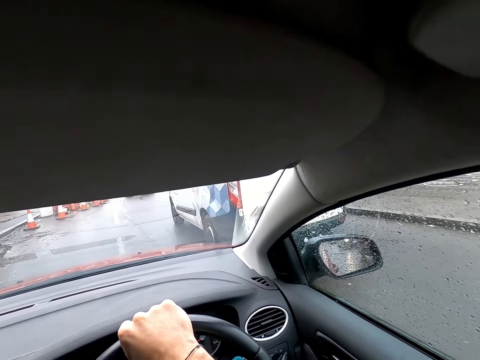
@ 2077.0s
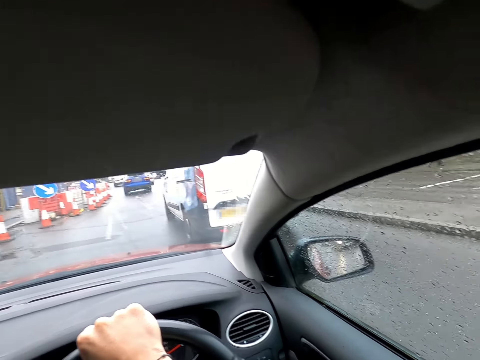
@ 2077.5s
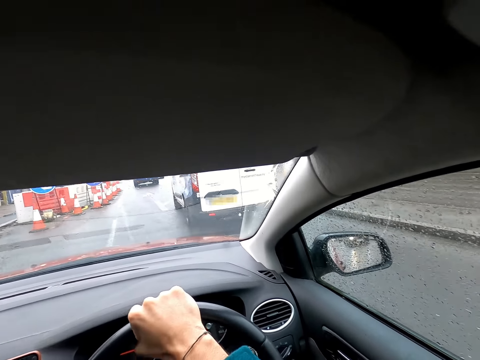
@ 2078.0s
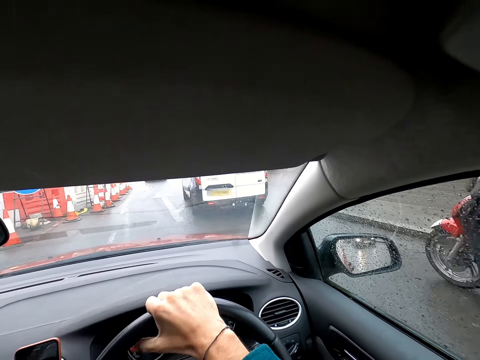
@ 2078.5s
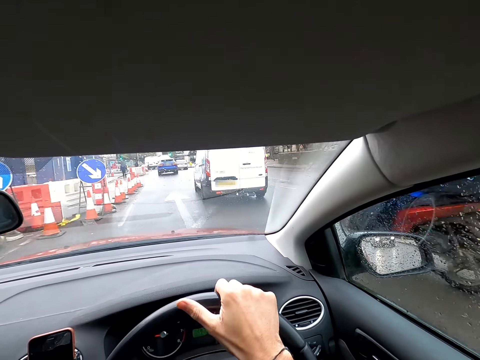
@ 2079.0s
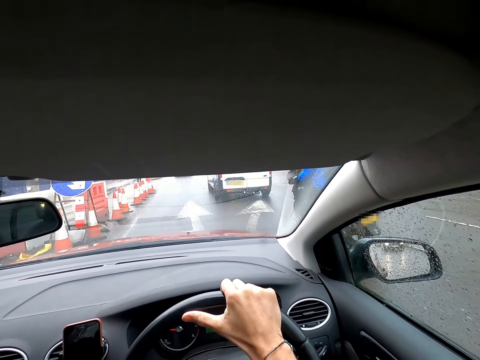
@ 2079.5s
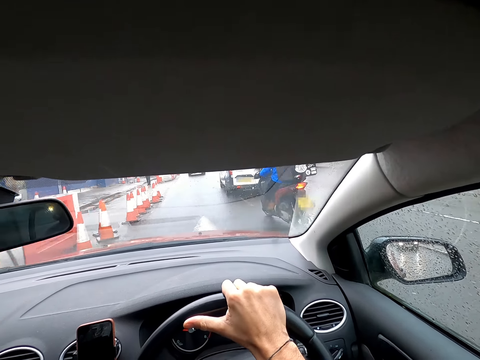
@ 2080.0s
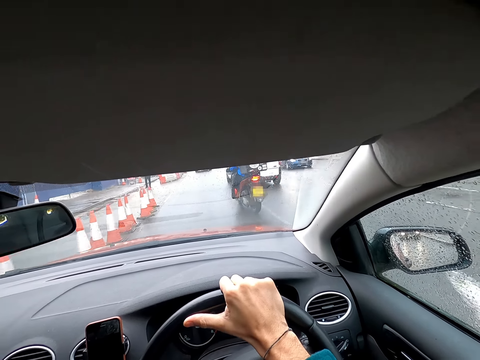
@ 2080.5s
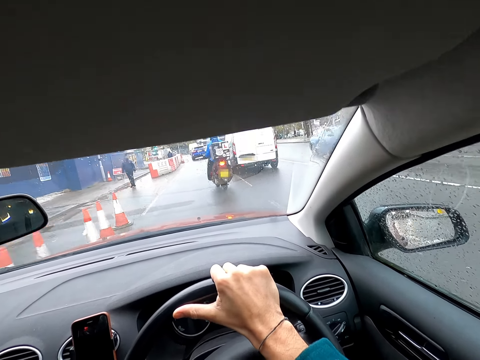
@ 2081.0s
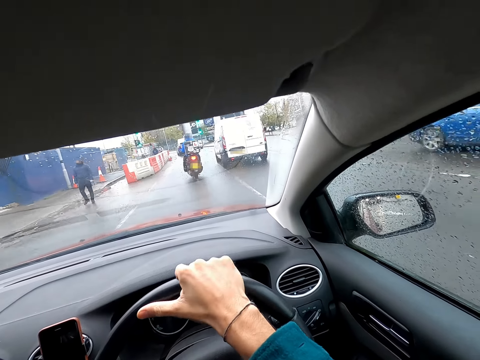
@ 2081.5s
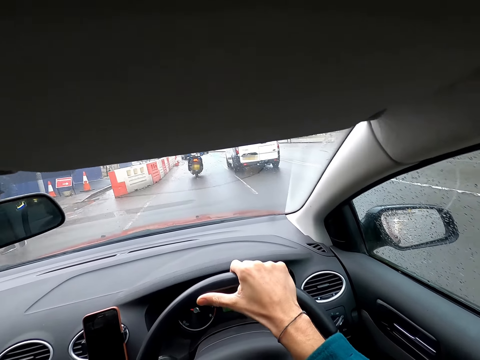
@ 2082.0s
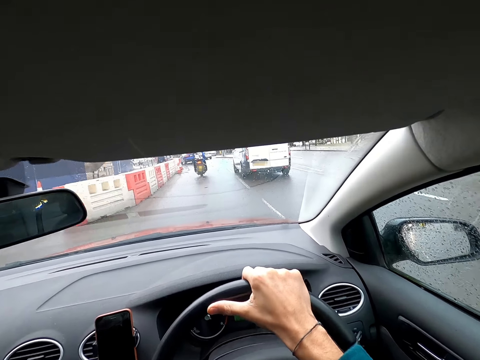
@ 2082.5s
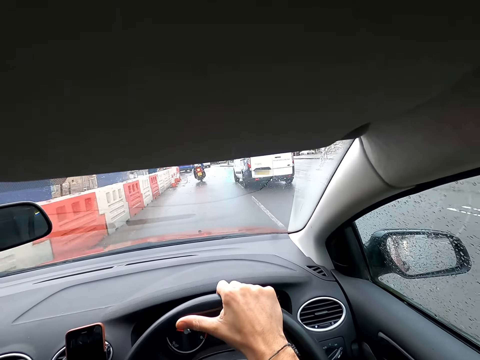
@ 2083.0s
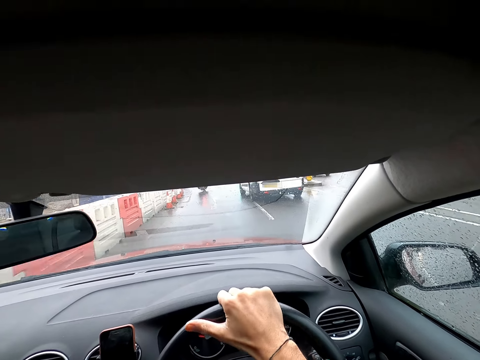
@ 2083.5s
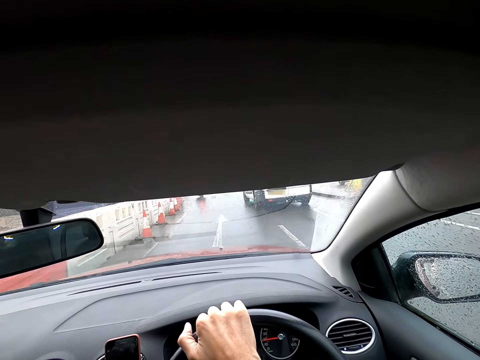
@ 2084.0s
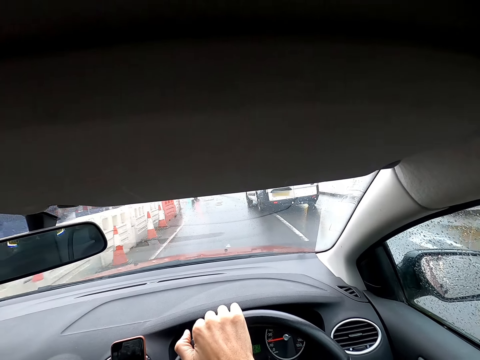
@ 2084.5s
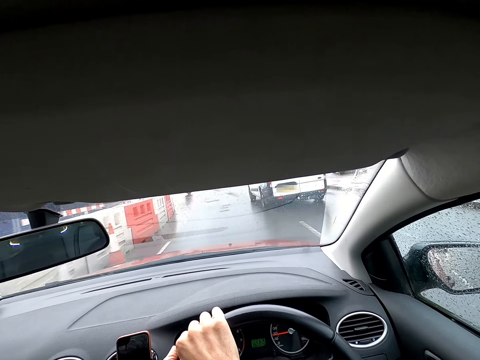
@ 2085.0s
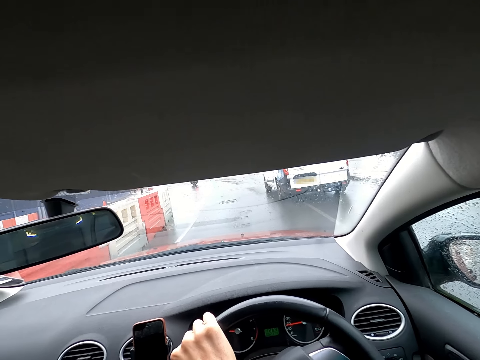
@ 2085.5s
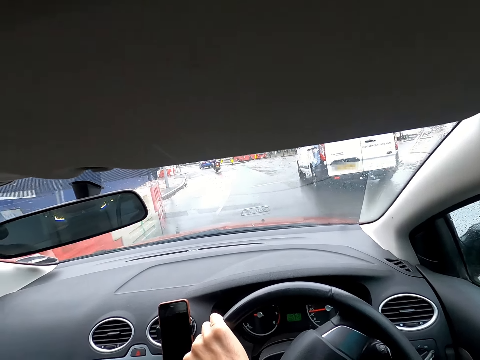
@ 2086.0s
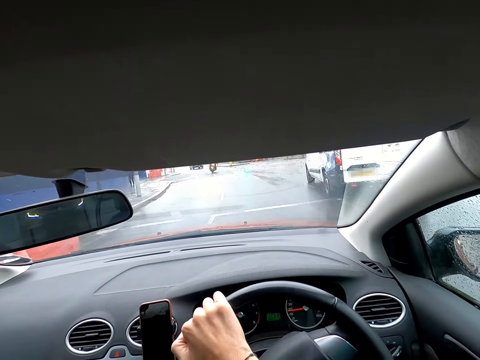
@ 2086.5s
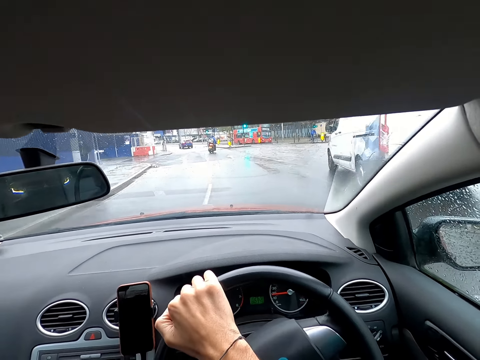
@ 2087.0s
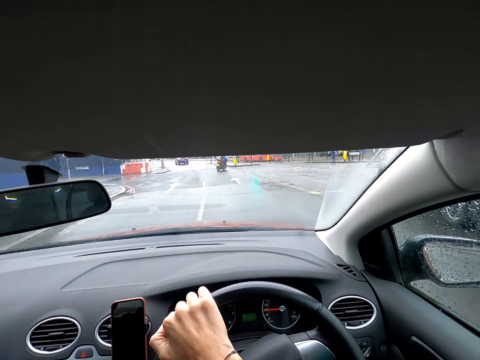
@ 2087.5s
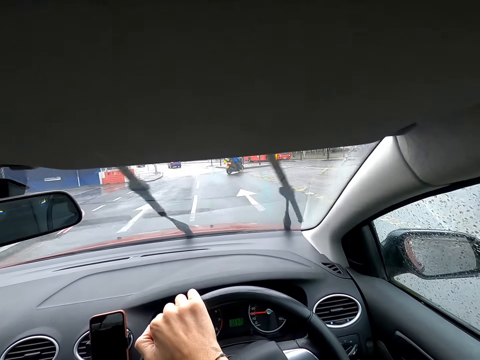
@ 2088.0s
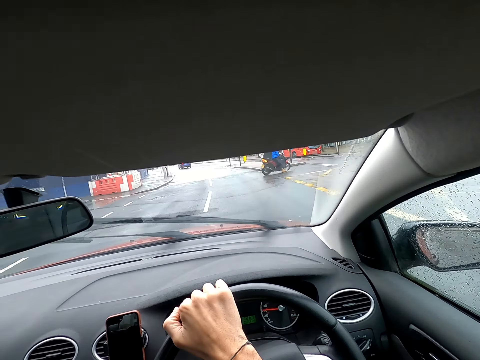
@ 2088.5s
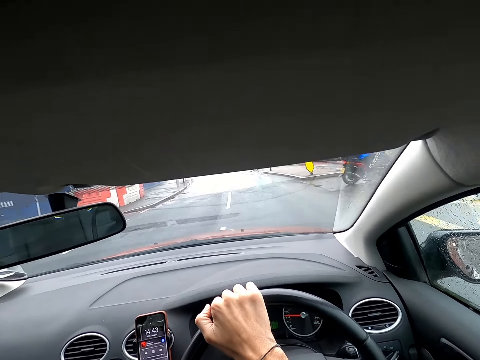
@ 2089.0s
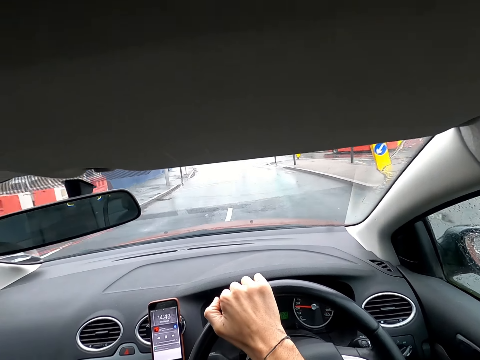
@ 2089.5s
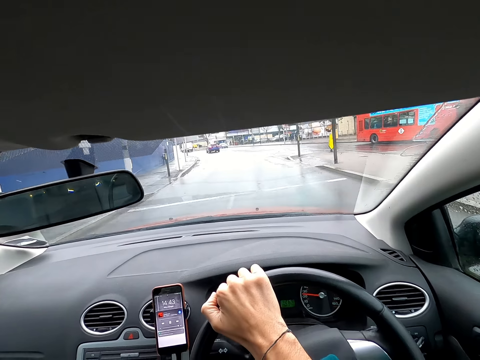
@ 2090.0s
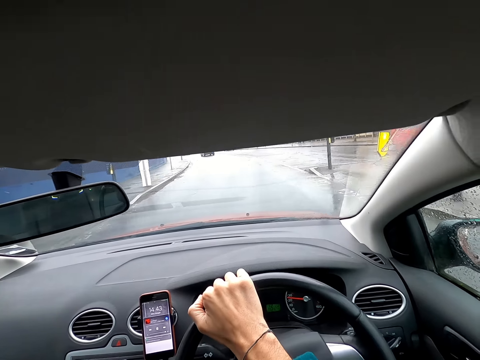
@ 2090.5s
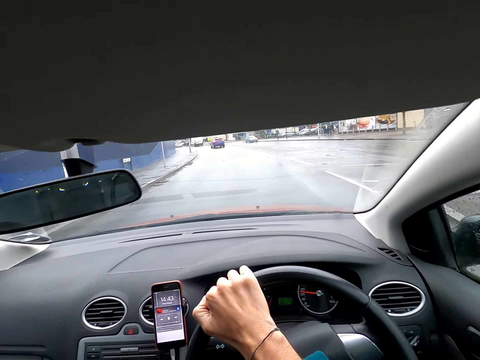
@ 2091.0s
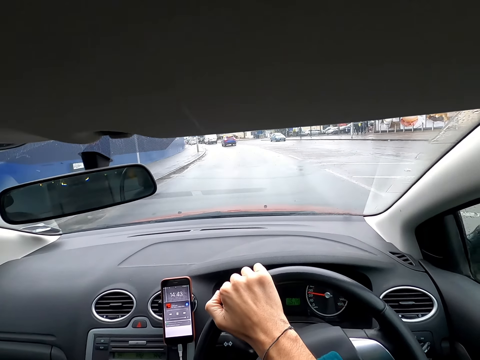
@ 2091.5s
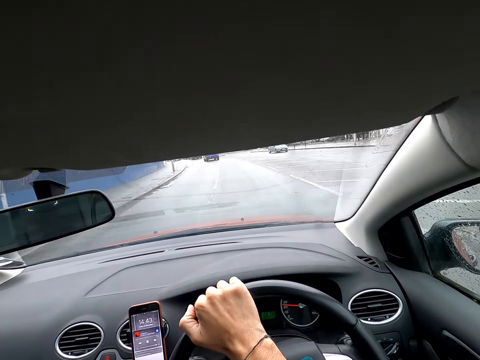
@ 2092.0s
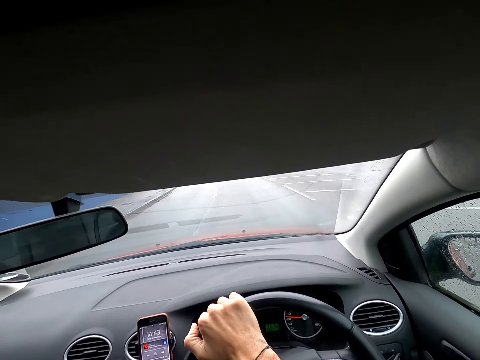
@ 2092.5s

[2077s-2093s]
A red motorcycle rides past the camera wearer. A blue car drives past the camera wearer. The camera wearer drives past the white van. They drive past the red motorcycle.

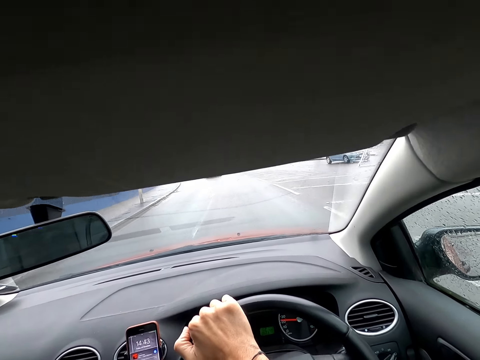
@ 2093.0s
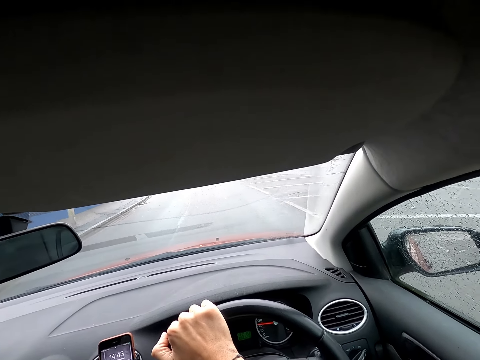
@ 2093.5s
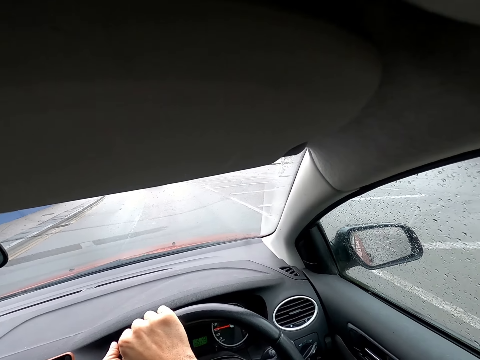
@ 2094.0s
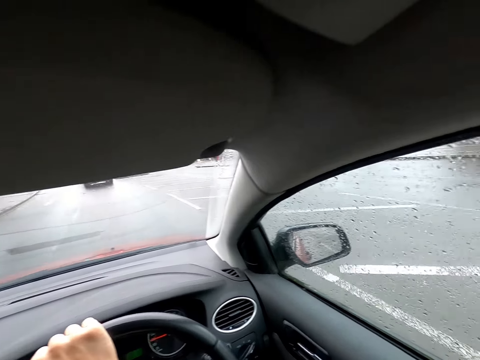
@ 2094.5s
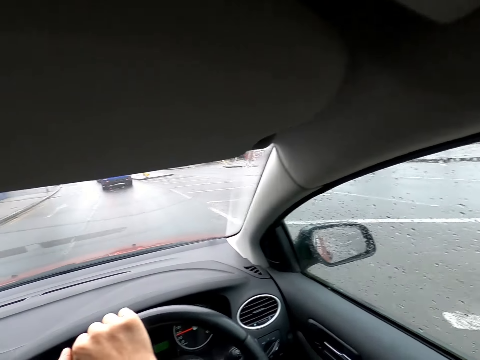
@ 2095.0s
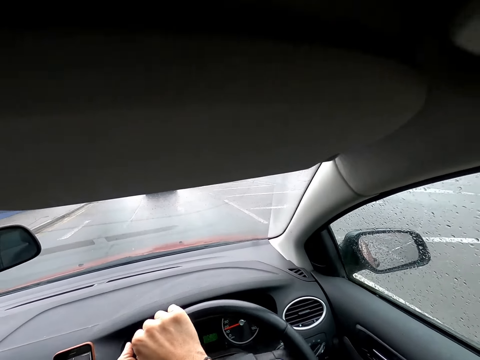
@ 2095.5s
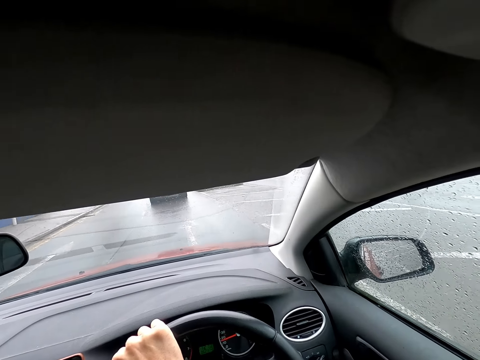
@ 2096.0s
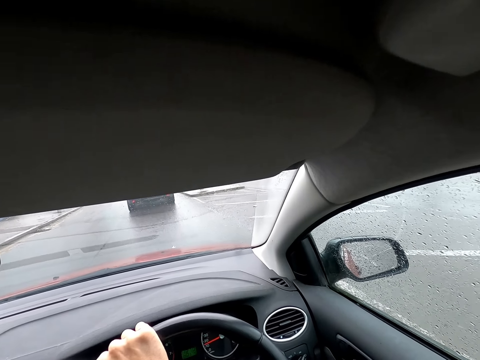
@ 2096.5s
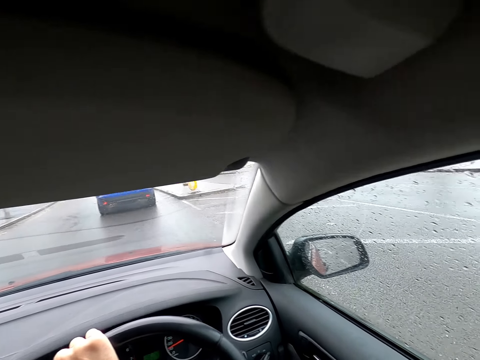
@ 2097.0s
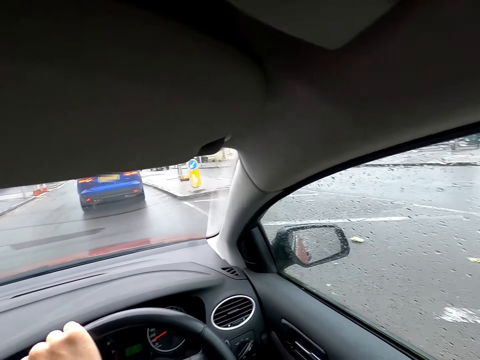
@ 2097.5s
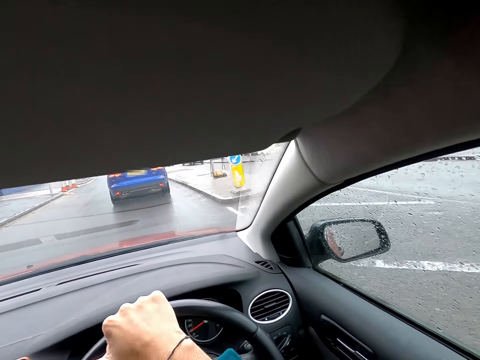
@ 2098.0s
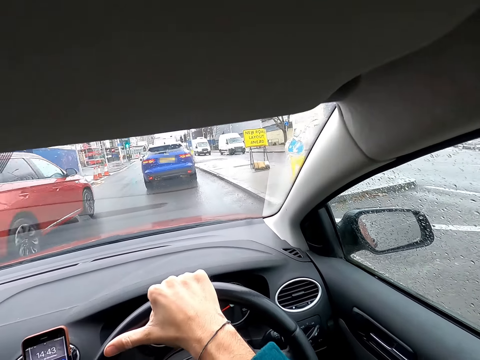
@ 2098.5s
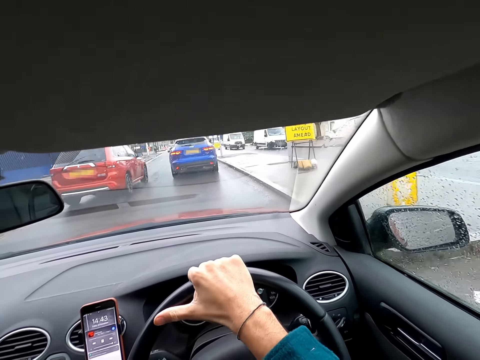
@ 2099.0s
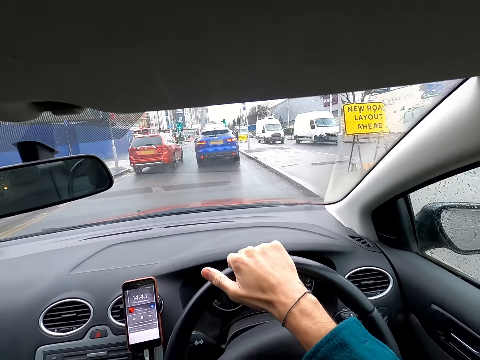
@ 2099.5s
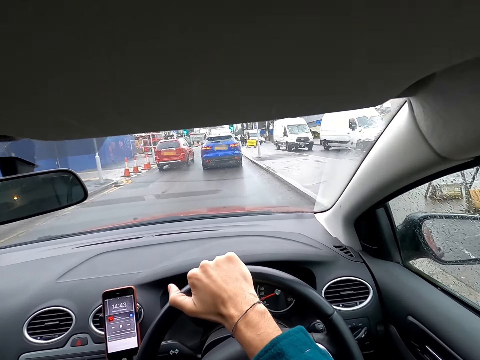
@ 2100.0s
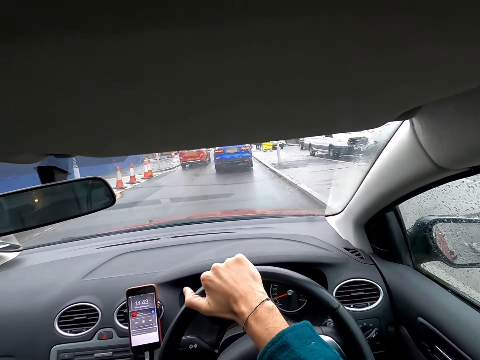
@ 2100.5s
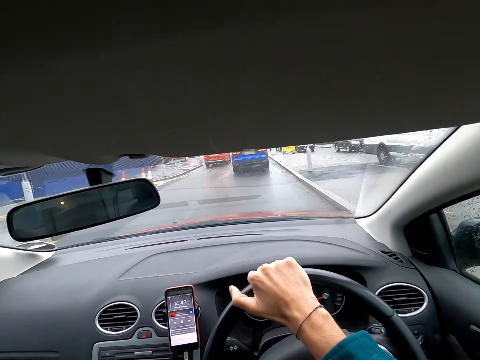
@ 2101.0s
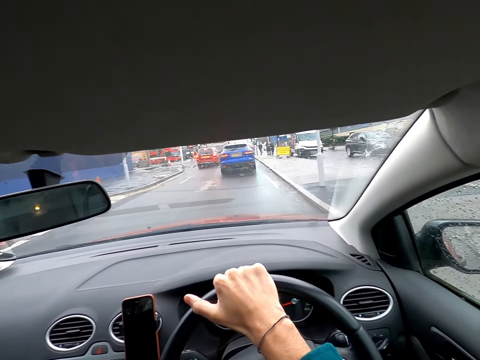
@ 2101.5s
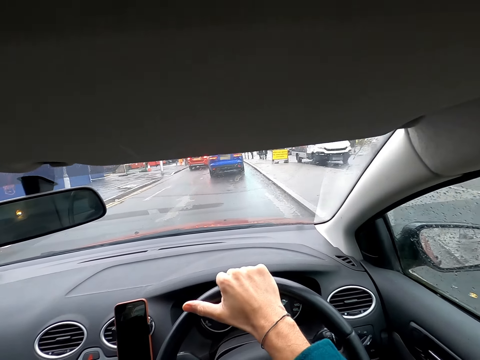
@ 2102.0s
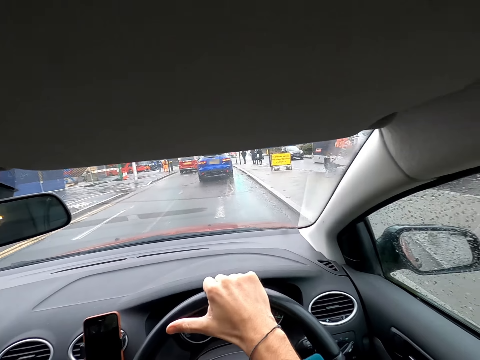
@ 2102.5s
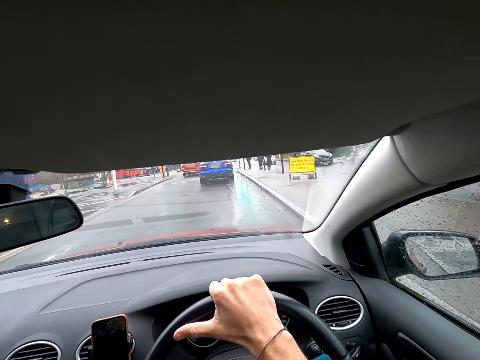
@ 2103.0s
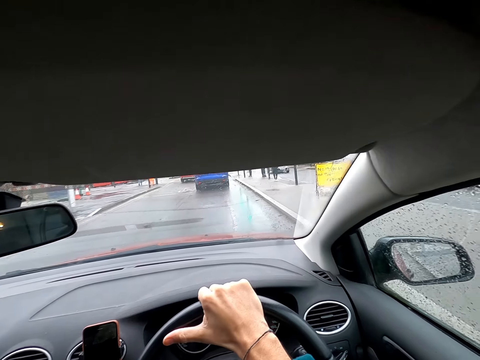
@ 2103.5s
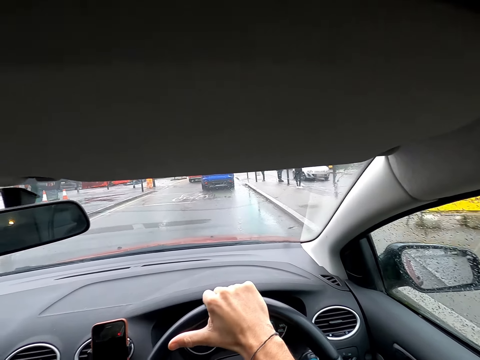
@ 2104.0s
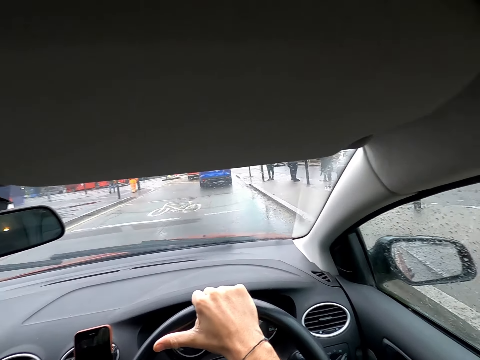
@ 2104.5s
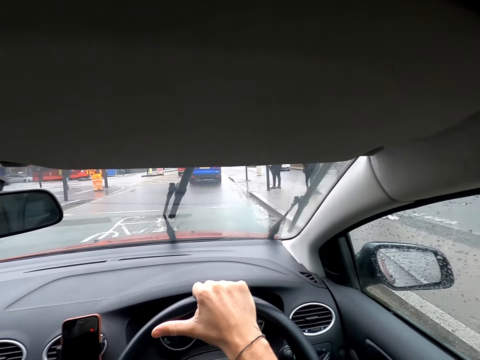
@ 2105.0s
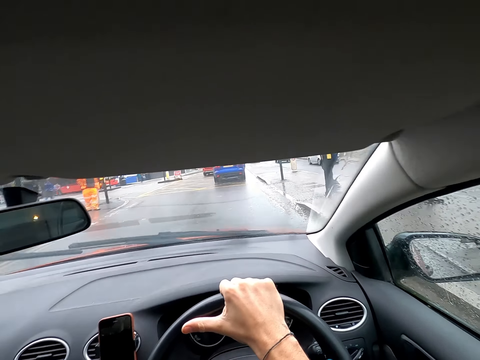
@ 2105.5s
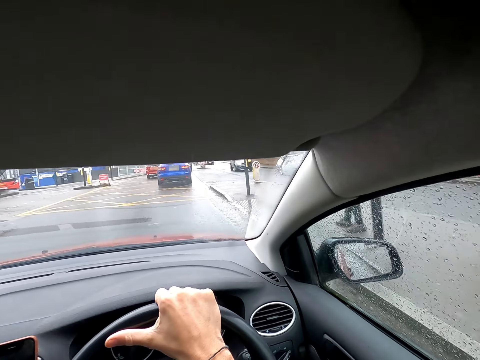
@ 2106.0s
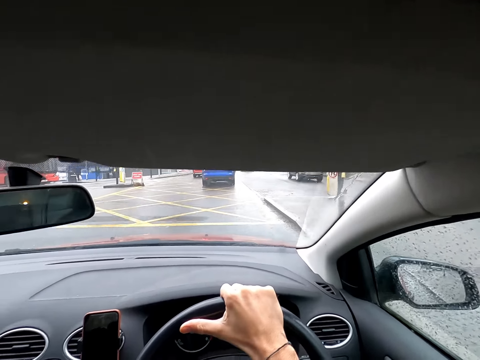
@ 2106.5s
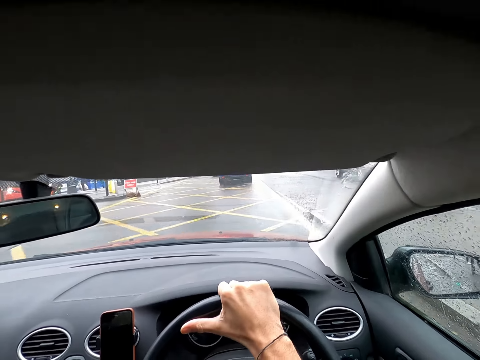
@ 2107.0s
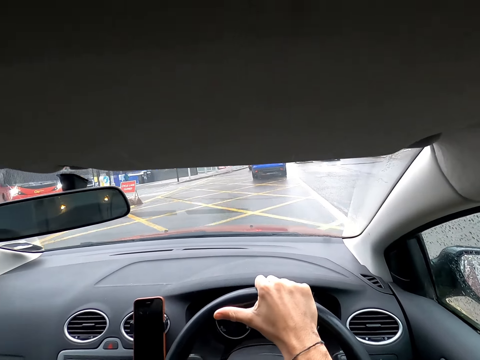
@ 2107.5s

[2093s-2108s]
A red car drives past the camera wearer.
